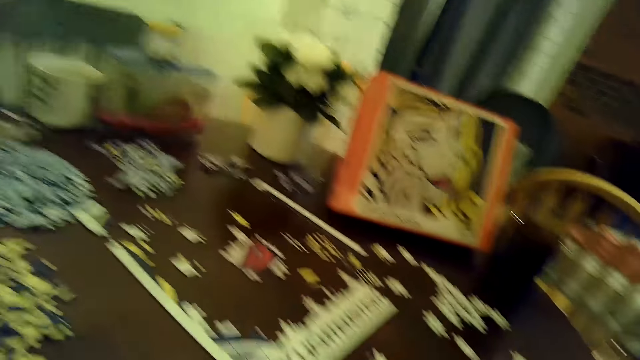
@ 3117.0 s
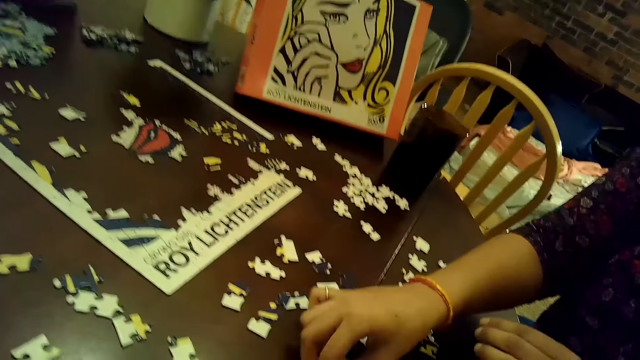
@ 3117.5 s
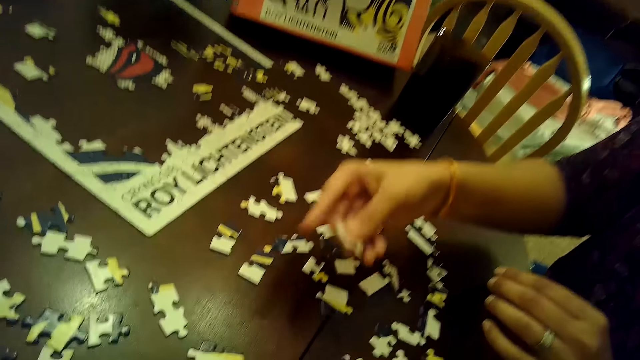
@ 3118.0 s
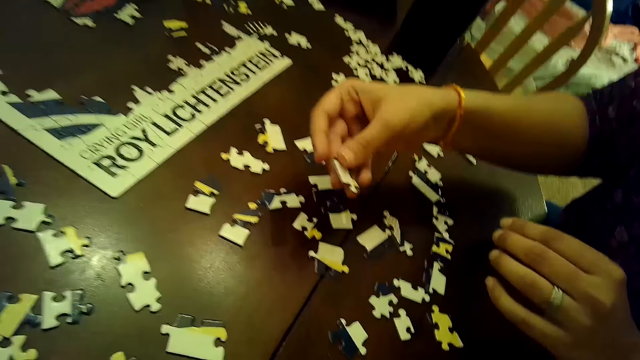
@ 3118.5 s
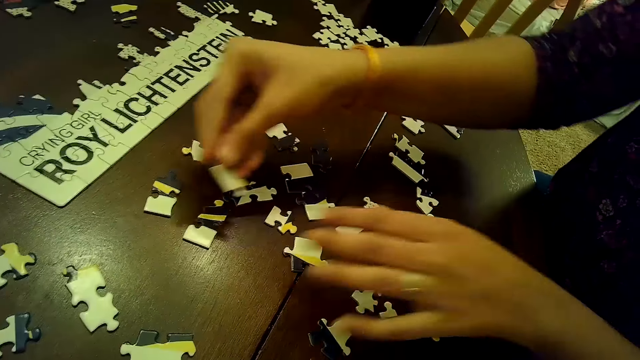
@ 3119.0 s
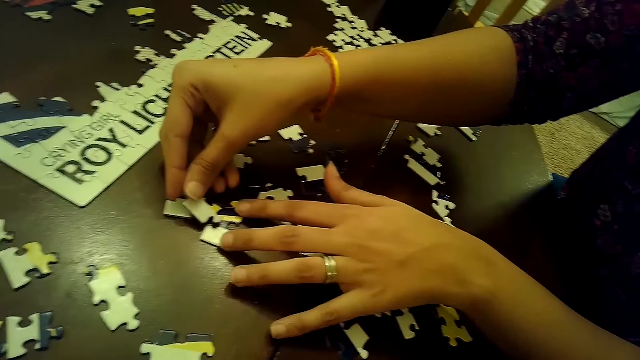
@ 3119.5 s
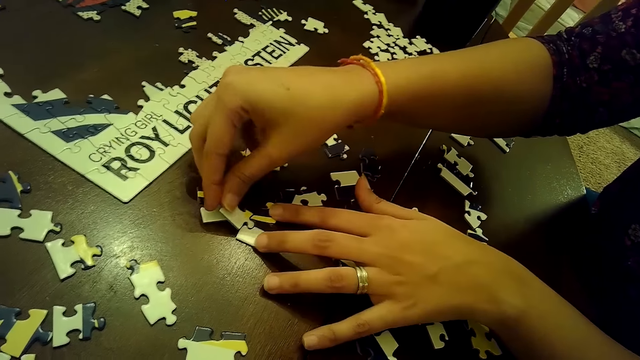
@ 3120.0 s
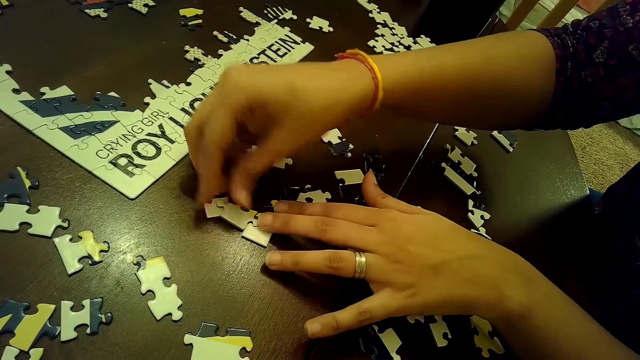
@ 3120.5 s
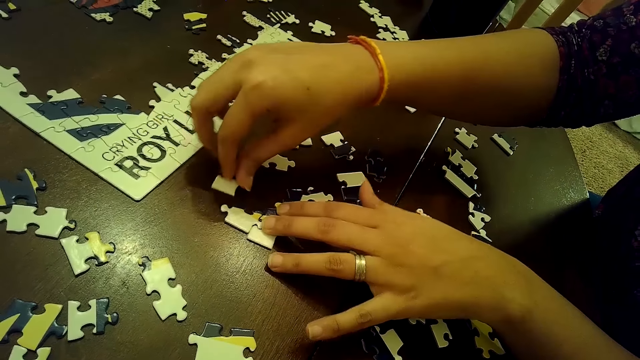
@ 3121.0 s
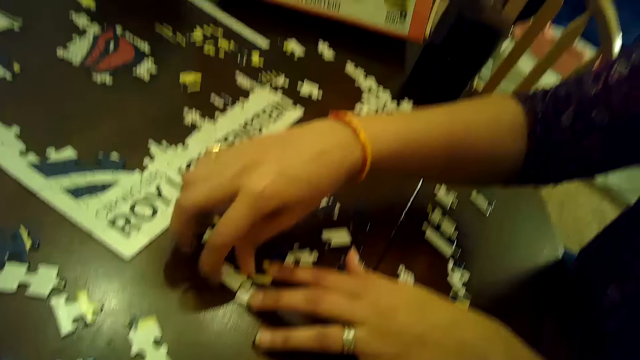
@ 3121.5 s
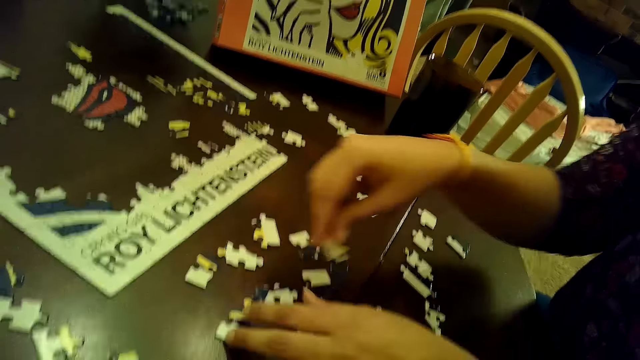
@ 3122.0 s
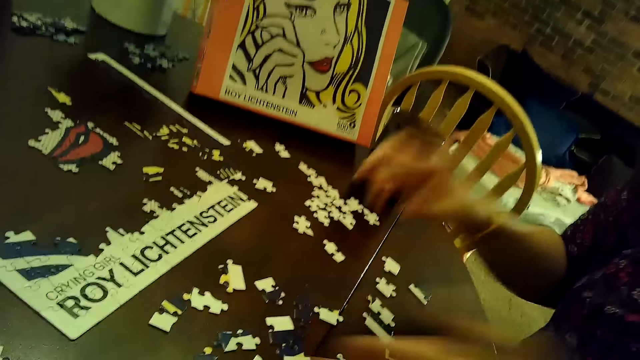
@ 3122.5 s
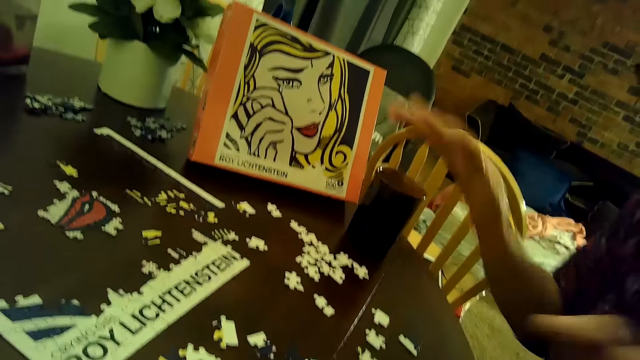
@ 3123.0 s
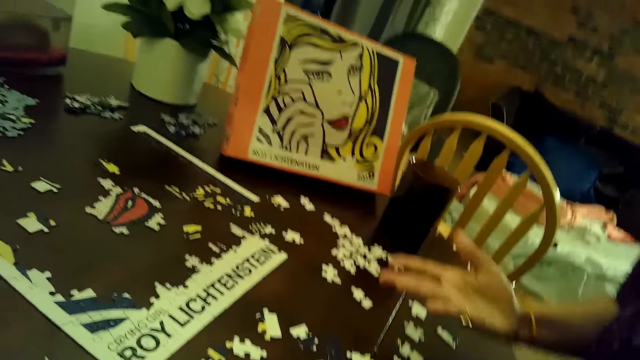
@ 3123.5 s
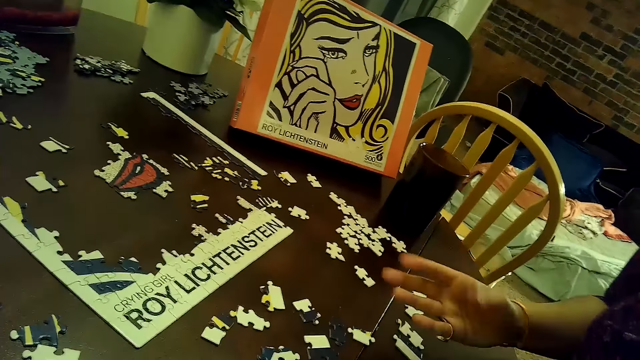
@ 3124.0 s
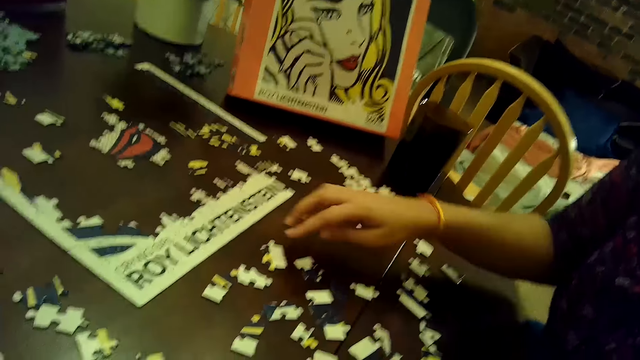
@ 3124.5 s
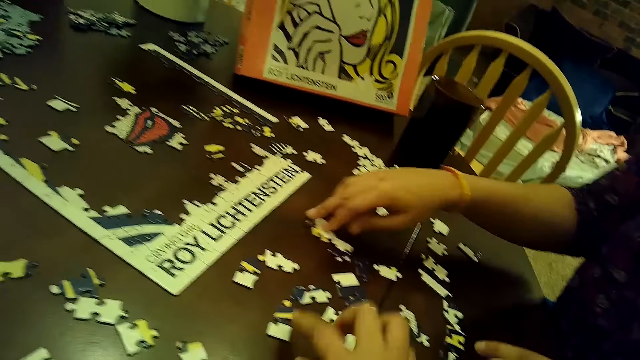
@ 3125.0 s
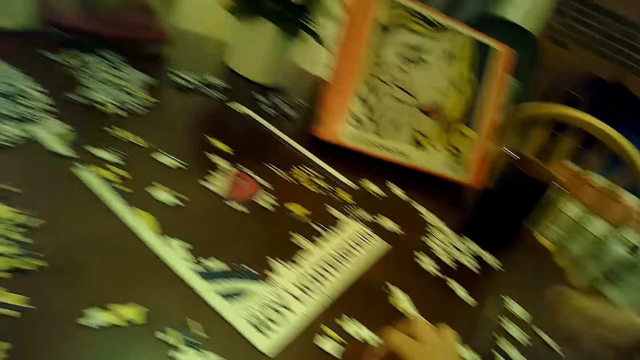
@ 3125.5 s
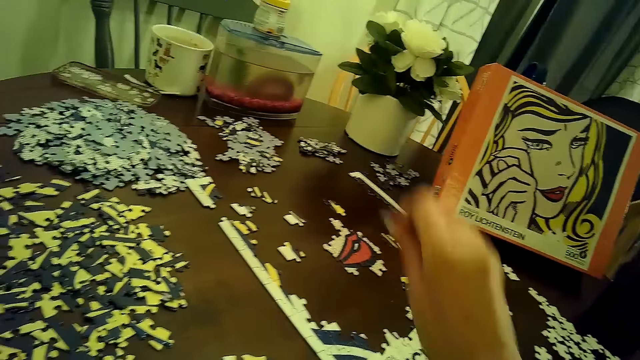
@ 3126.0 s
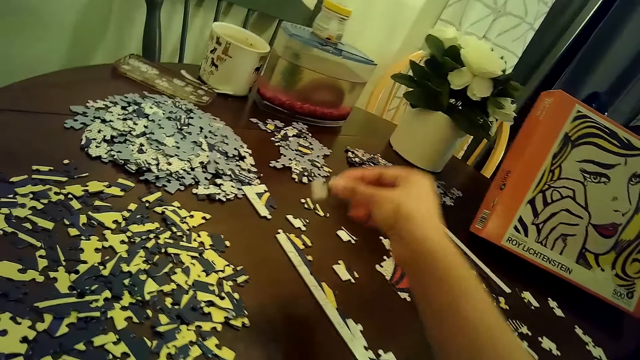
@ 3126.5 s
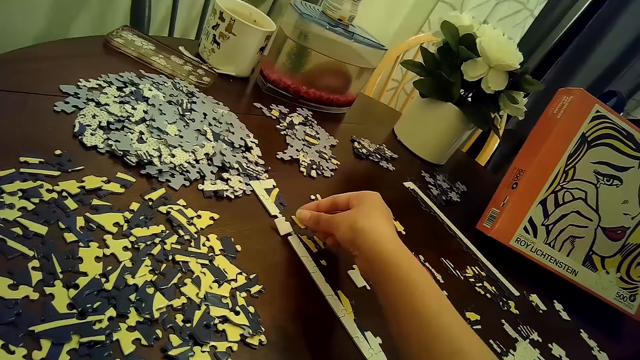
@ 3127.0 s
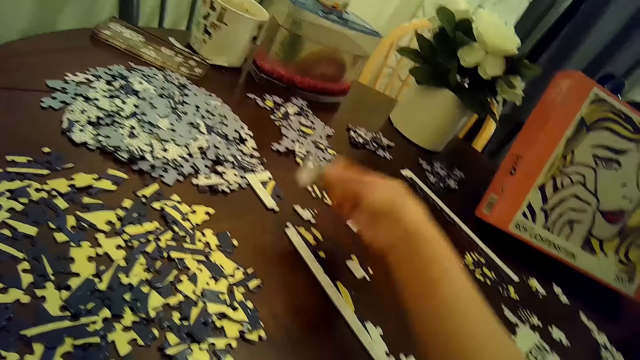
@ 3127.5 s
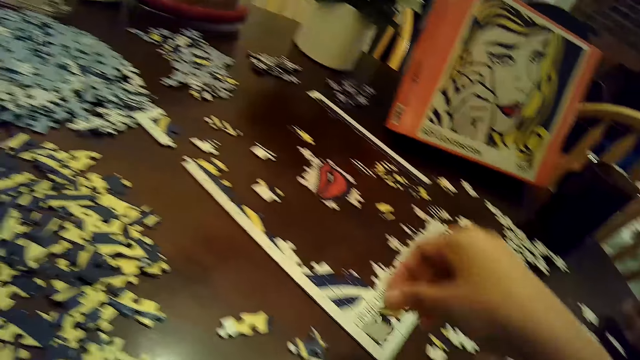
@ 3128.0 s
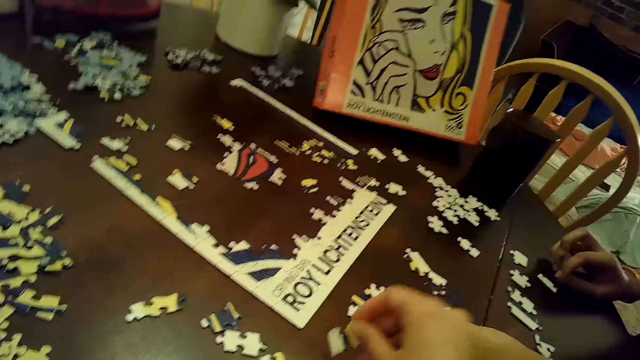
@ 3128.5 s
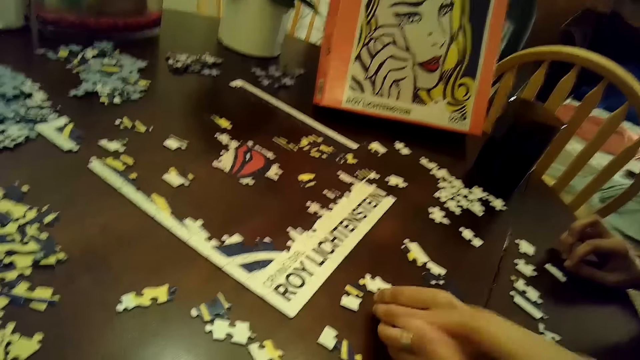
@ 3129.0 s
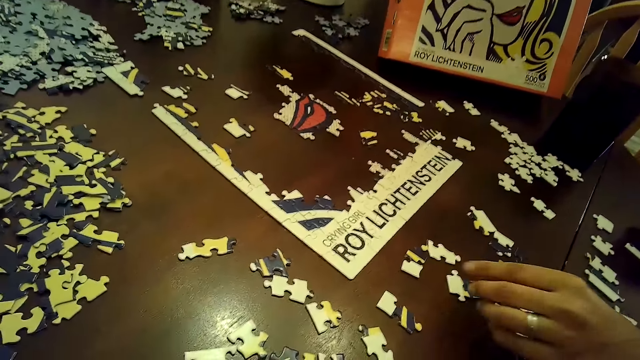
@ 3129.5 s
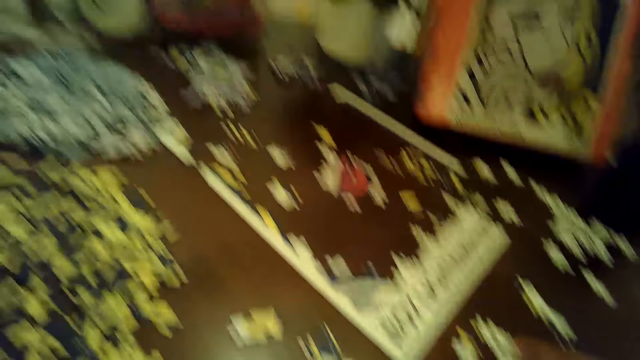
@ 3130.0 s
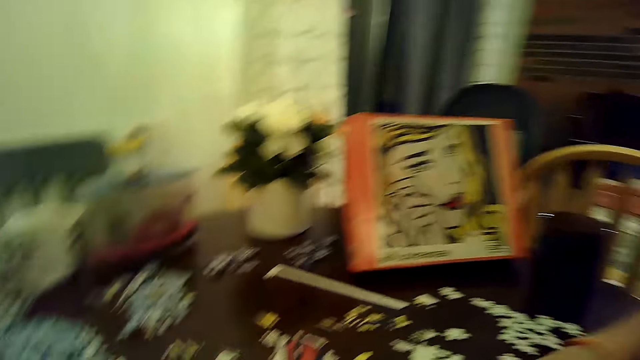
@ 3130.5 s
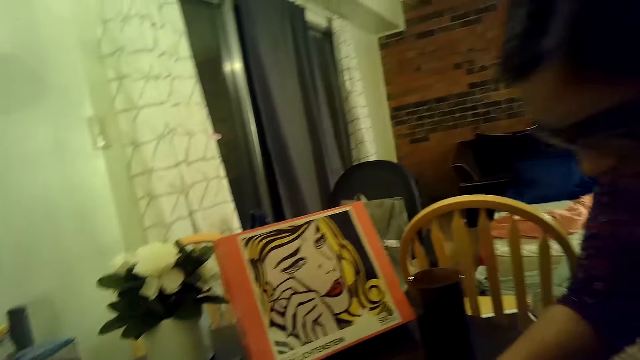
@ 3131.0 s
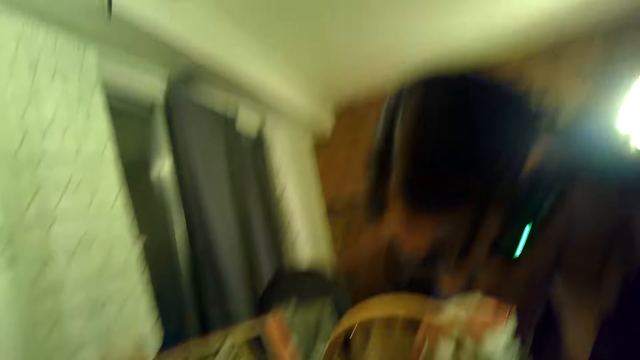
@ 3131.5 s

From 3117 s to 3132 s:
The woman picks a puzzle piece from the table with her right hand. The woman connects the puzzle piece to a puzzle piece with both hands. The woman moves a puzzle piece with her right hand, removes the puzzle piece with her right hand and places the puzzle piece on the table with her right hand. The woman sways hands in the air. The woman moves a puzzle piece on the table with her right hand. The camera wearer picks a puzzle piece or card from the table with her right hand. She puts the card on the puzzle. She picks the puzzle piece from the puzzle with her right hand. She places the puzzle piece on the table with her right hand. The woman moves a puzzle piece with her left hand.

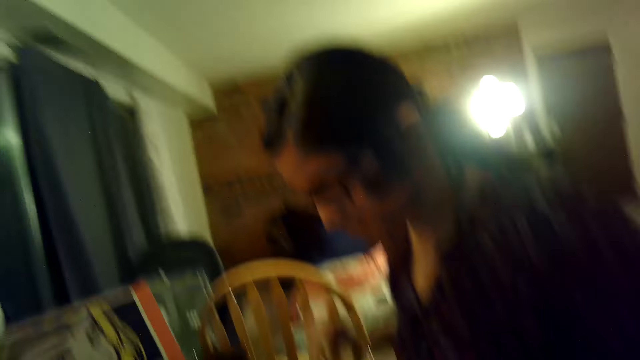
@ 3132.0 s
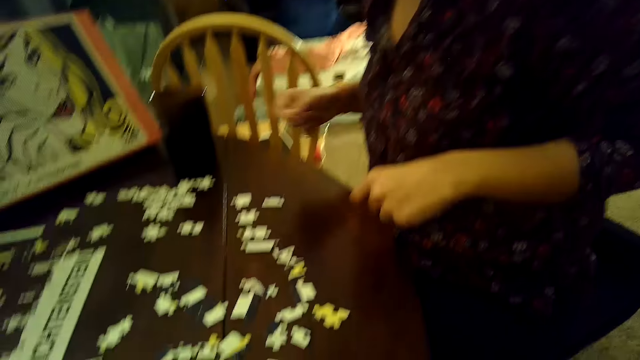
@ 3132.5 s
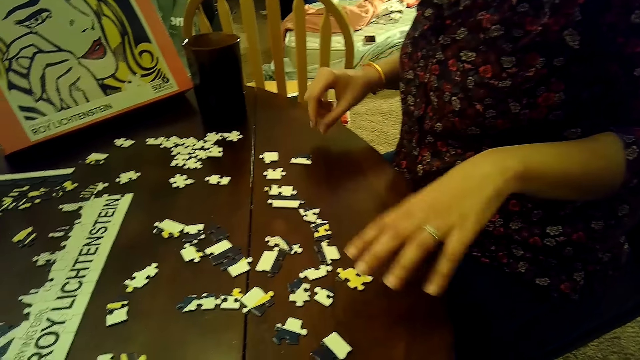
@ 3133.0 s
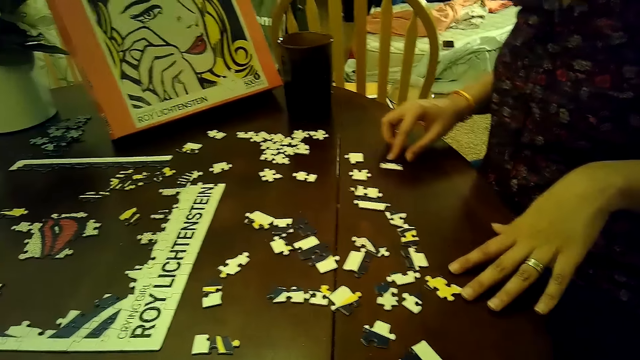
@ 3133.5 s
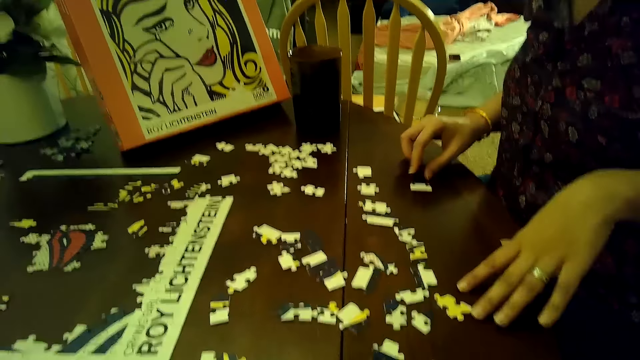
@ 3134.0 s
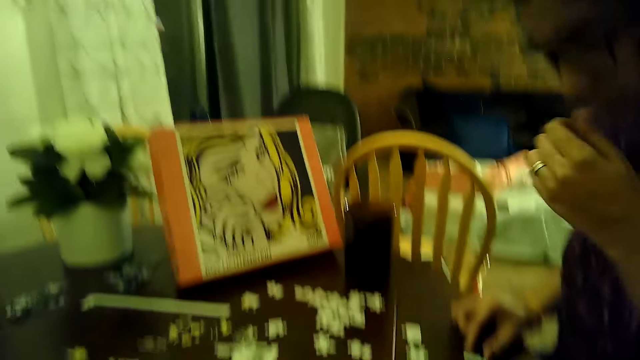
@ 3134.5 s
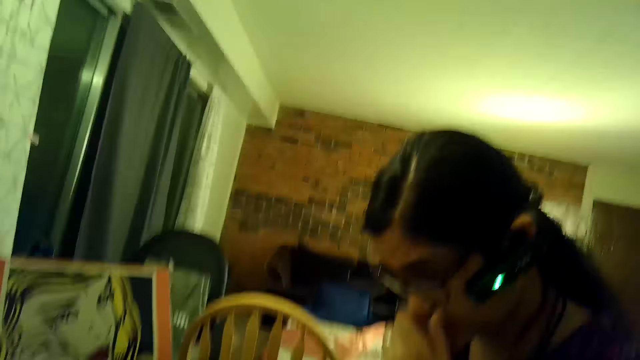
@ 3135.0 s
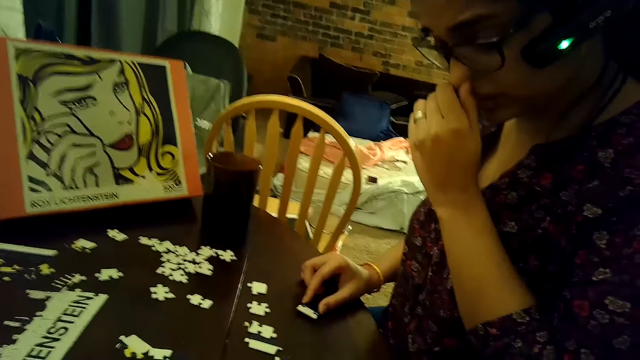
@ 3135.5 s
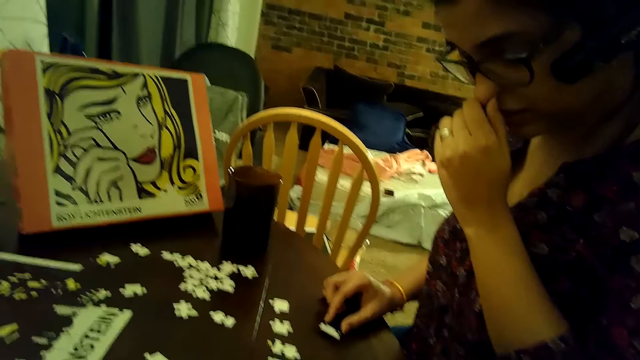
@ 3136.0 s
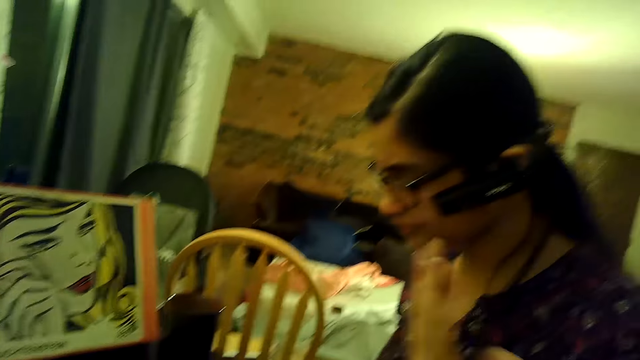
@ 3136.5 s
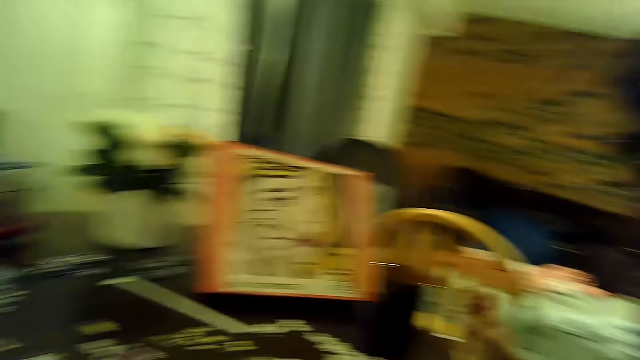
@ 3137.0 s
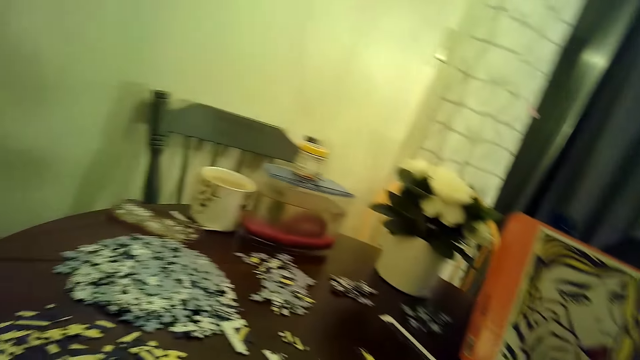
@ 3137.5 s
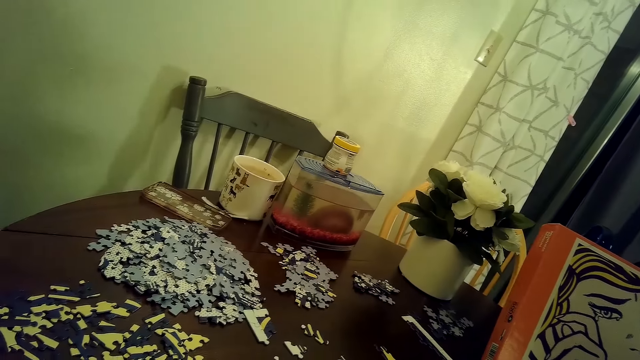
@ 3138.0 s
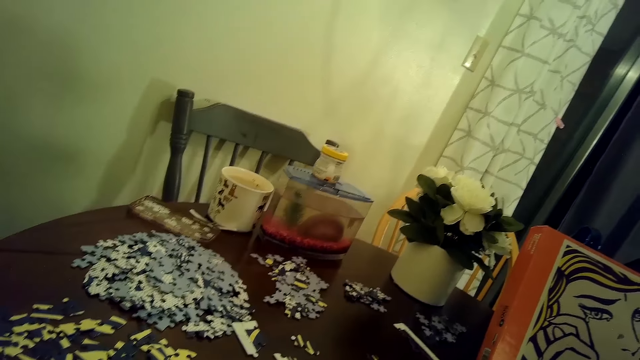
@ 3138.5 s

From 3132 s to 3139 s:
The woman taps hands in the air. The woman moves a puzzle piece with her right hand. The woman touches her nose with her left hand. The woman sways a hand in the air.
